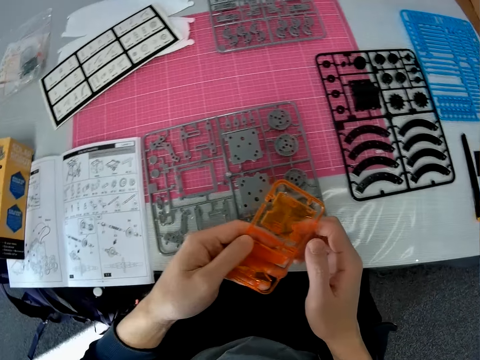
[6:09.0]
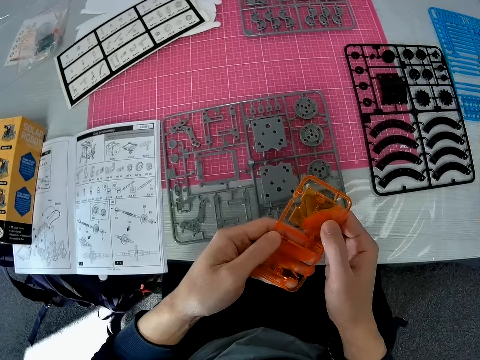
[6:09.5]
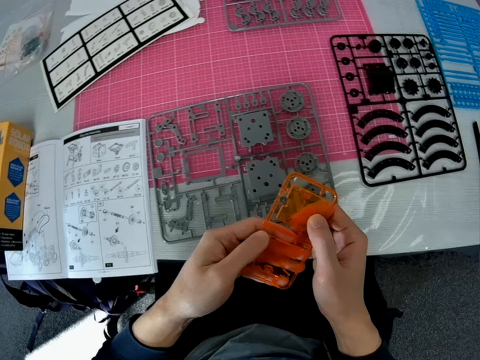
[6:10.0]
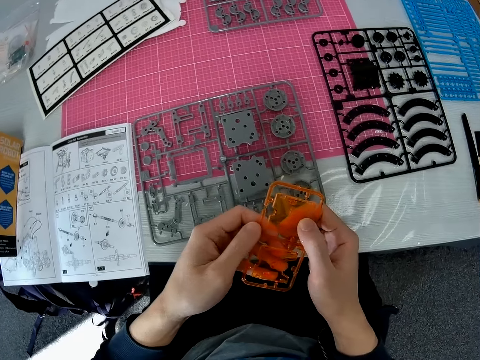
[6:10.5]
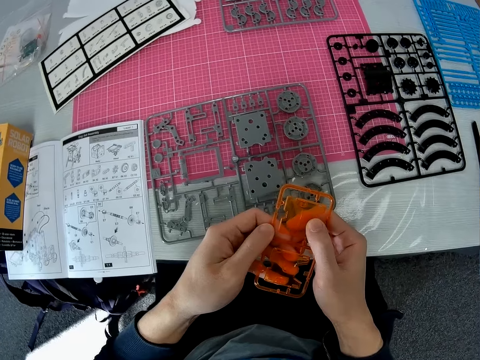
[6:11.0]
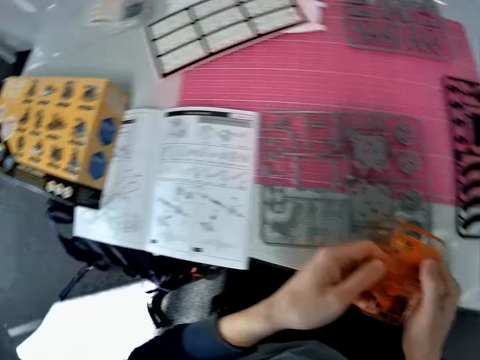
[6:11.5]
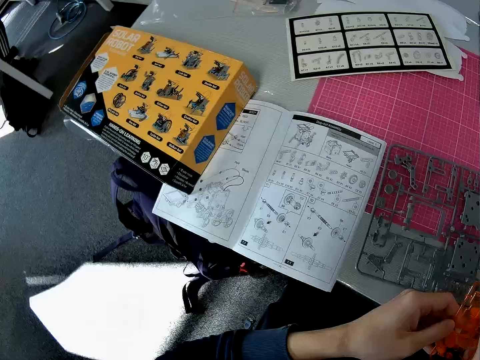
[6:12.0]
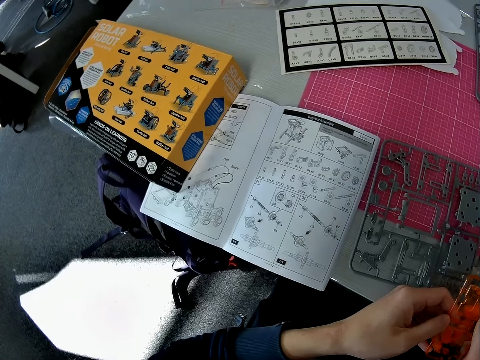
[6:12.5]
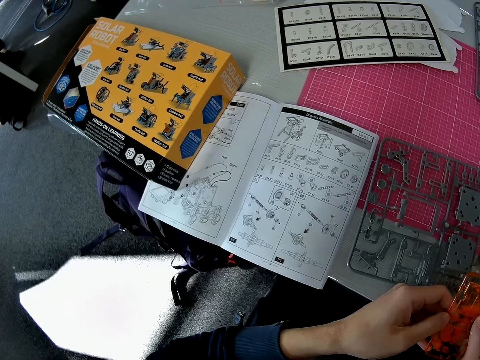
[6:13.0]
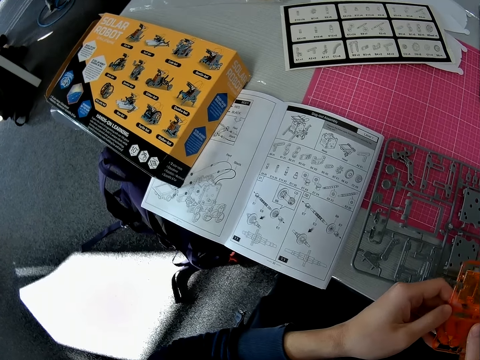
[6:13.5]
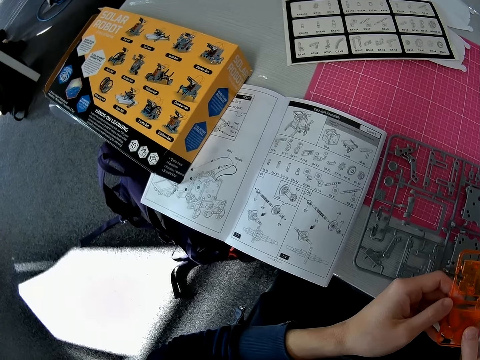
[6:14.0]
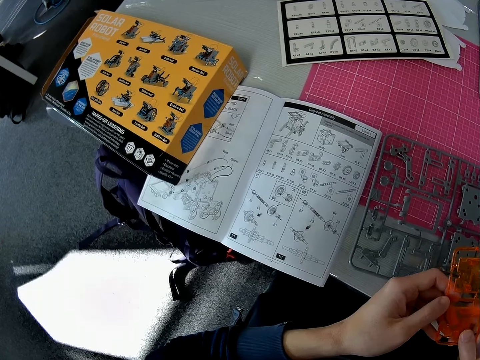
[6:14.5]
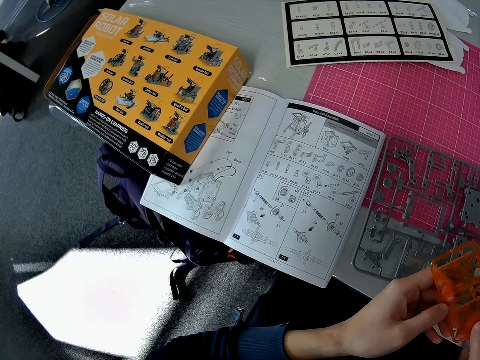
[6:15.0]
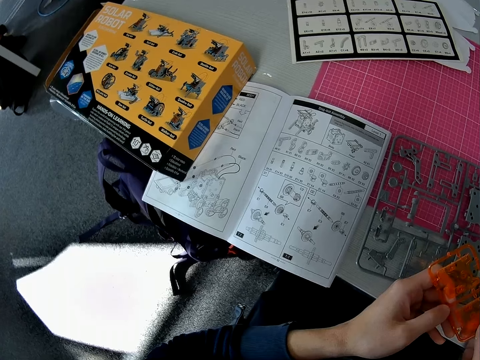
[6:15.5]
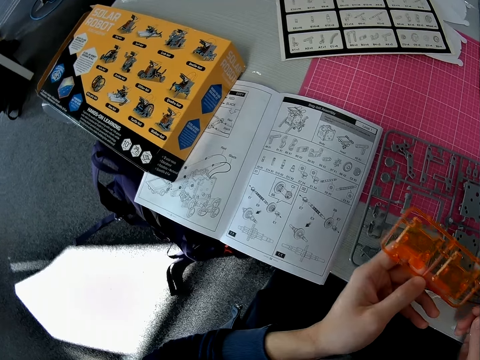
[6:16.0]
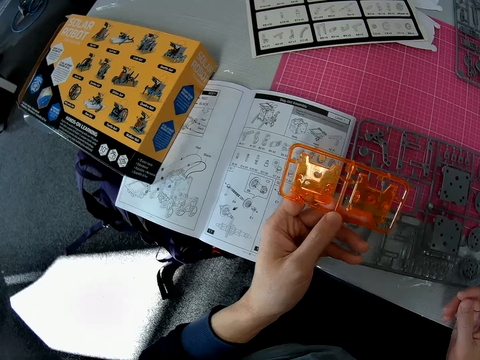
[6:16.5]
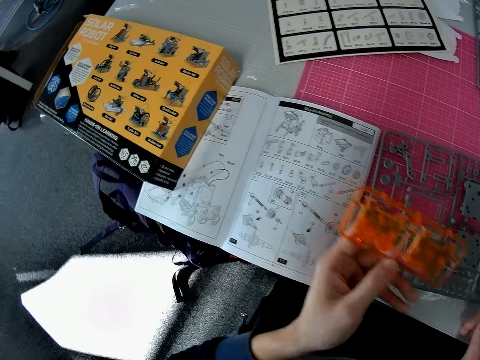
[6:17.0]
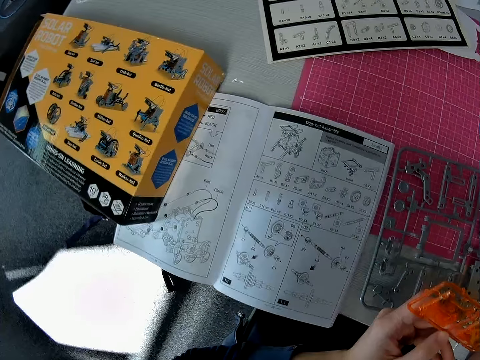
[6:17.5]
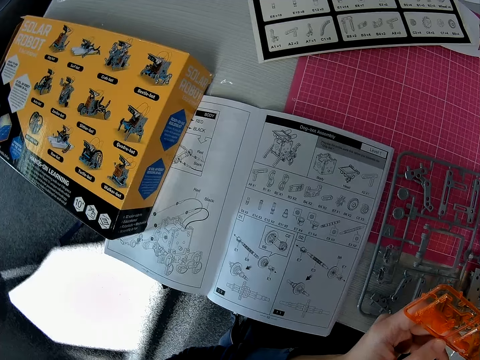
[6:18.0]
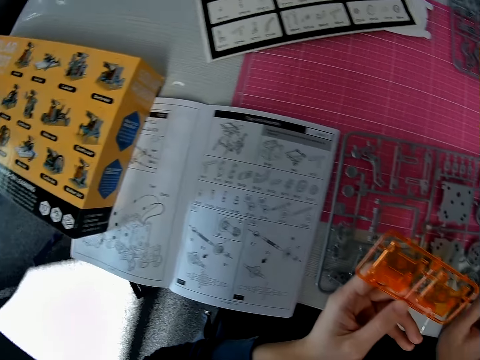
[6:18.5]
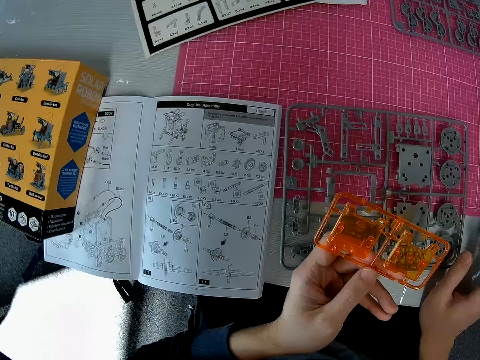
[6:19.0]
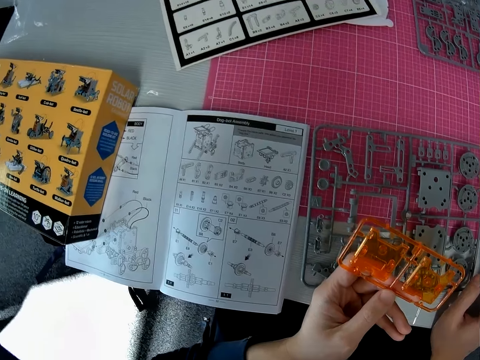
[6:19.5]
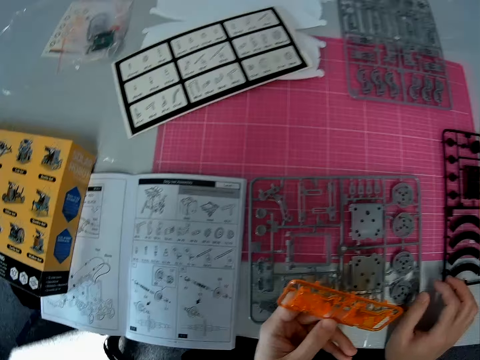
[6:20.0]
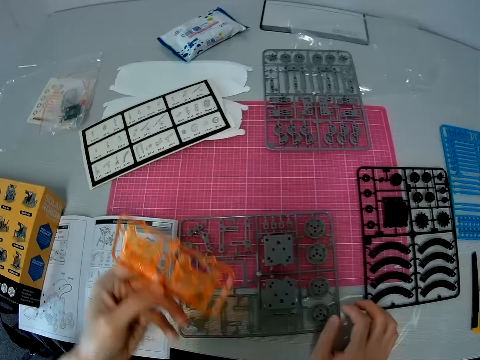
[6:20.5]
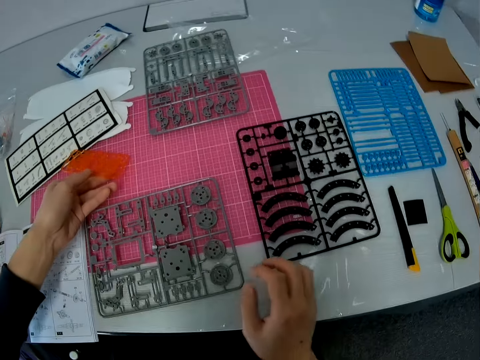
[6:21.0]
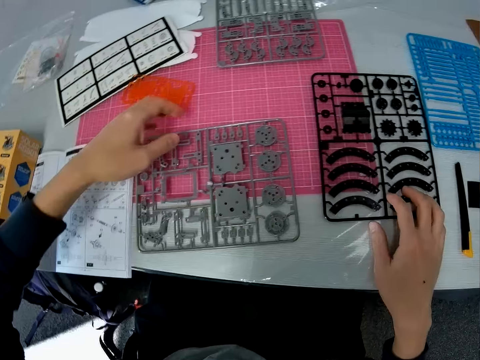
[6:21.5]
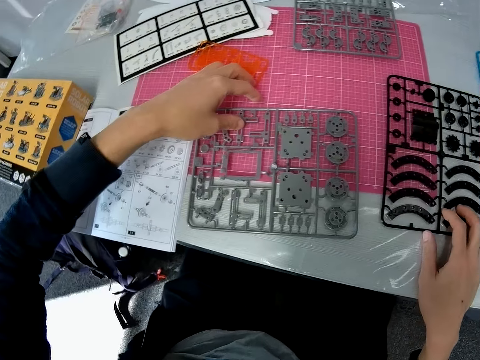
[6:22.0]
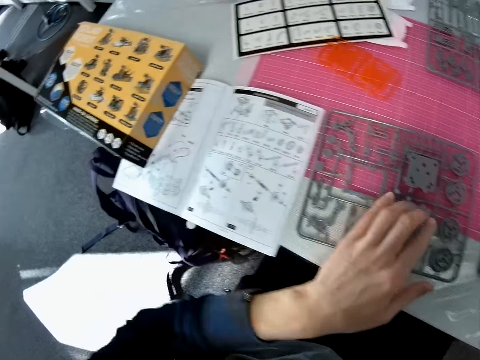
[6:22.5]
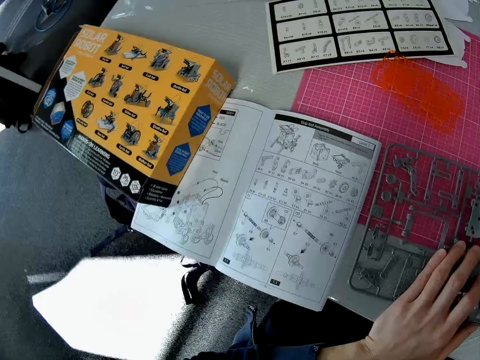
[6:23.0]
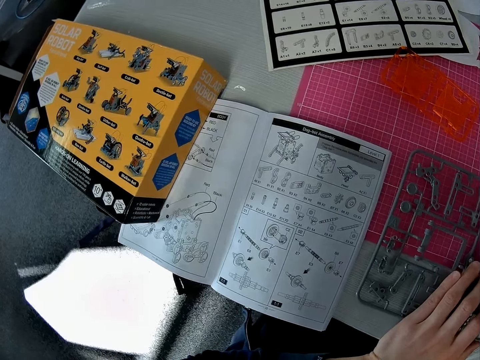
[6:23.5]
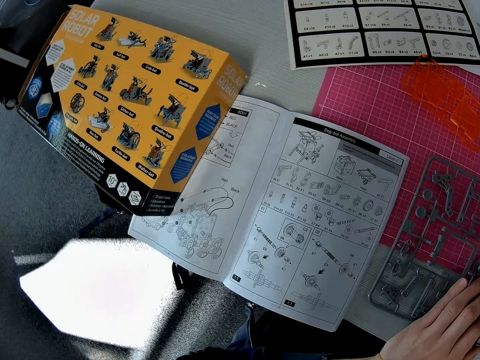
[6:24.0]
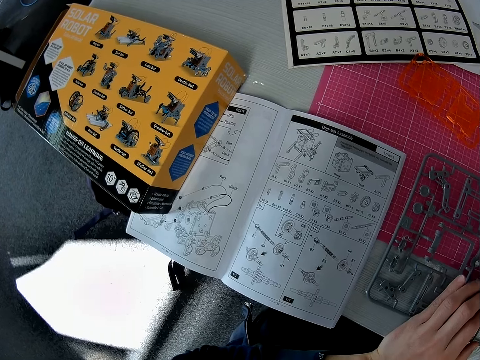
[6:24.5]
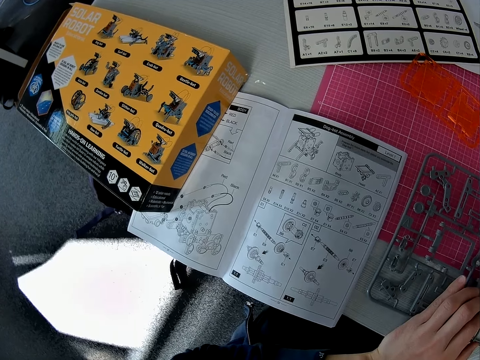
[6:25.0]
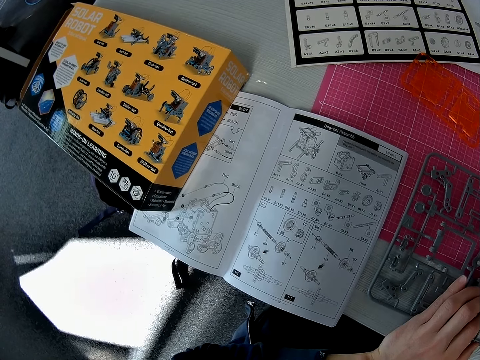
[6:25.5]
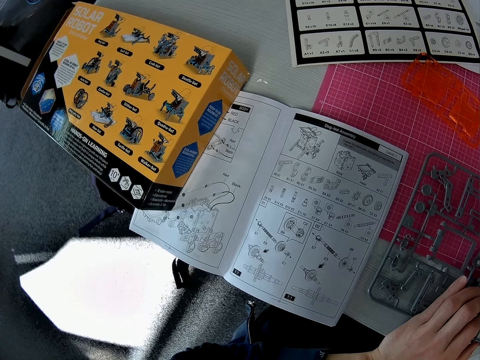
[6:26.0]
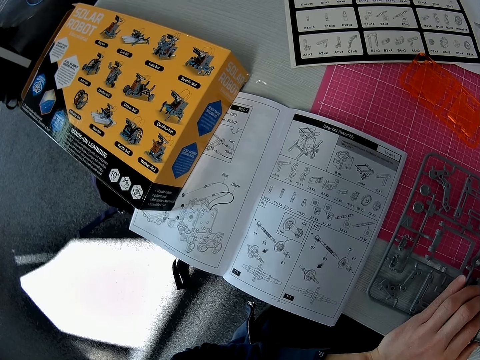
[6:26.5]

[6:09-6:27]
The camera wearer holds the solar robot model part with a hand. They look around the room. They flip the solar robot model part on a hand. They look at the solar robot book manual on the table. They put down the solar robot model part on a cutting mat. They hold the solar robot model part on the cutting mat. They look at the solar robot book manual on the table.

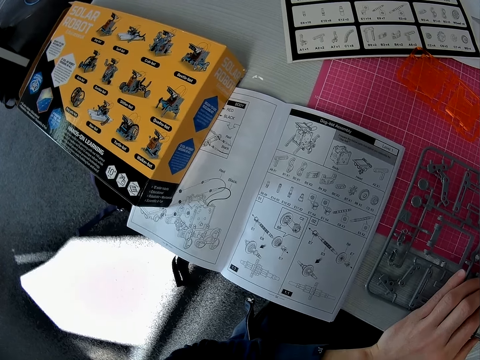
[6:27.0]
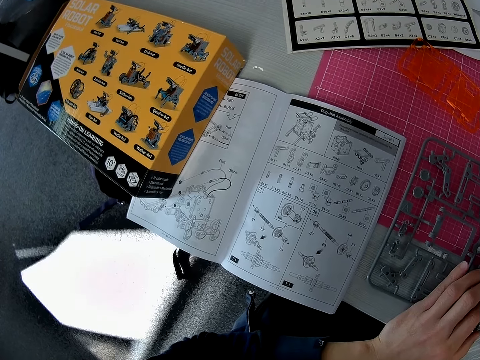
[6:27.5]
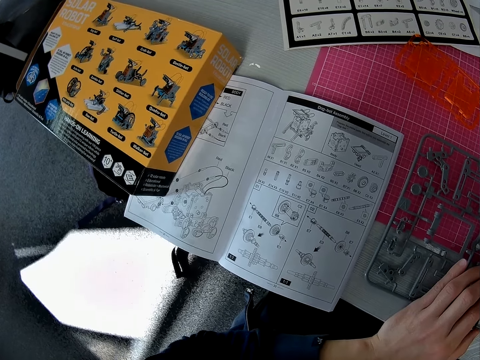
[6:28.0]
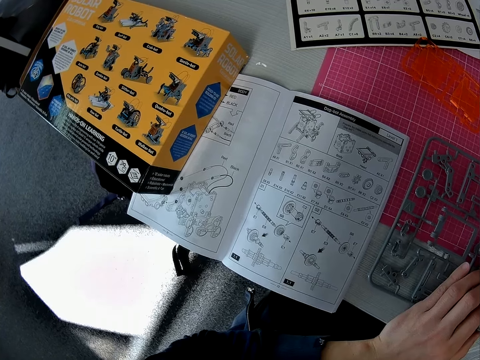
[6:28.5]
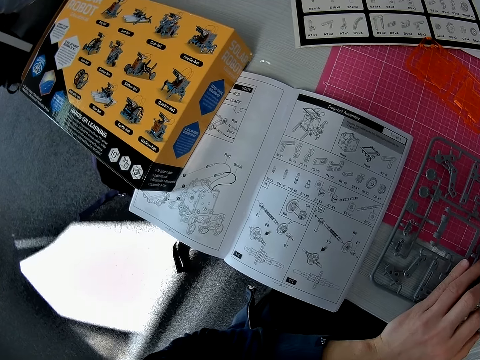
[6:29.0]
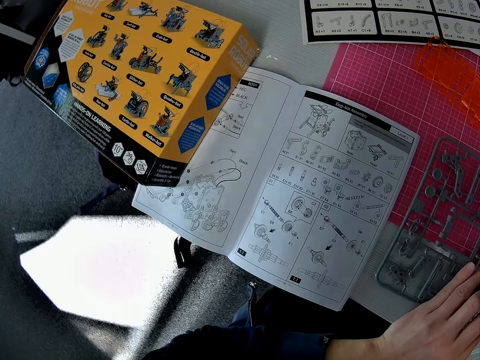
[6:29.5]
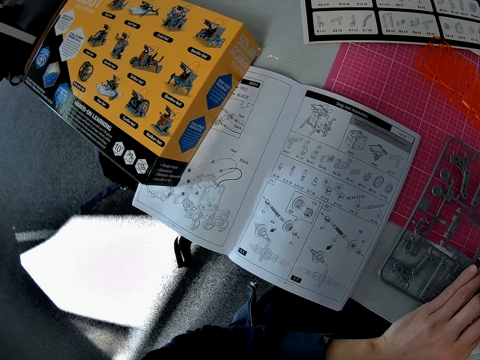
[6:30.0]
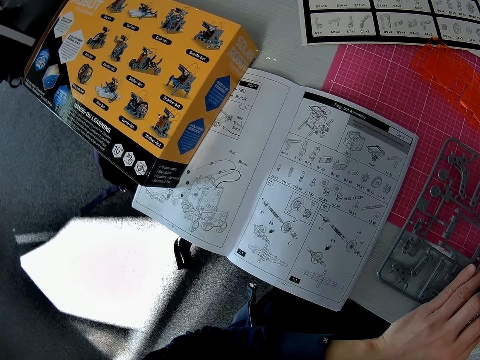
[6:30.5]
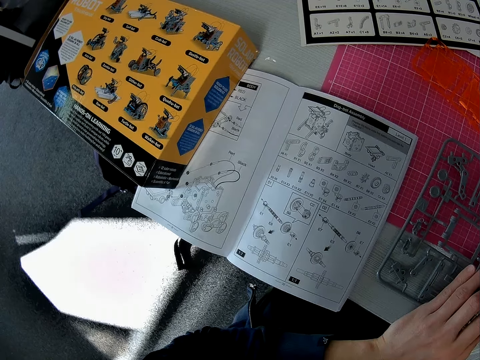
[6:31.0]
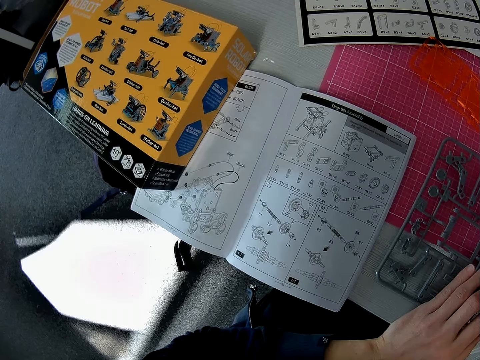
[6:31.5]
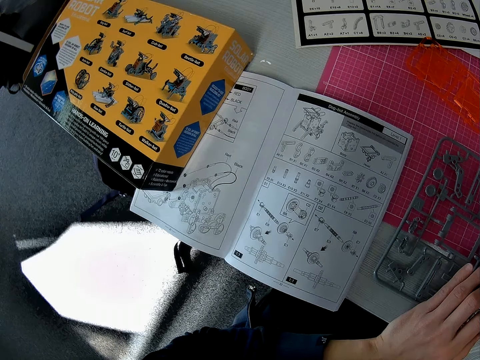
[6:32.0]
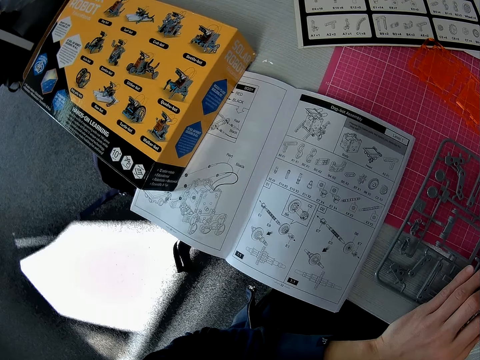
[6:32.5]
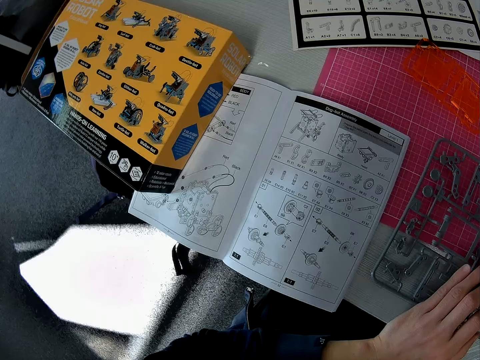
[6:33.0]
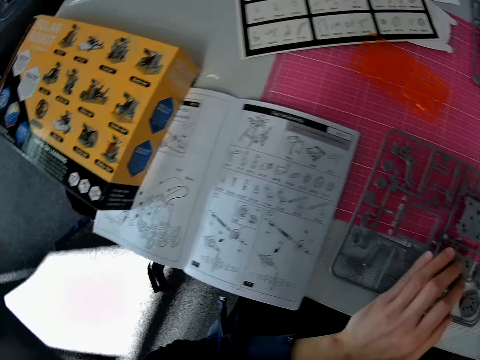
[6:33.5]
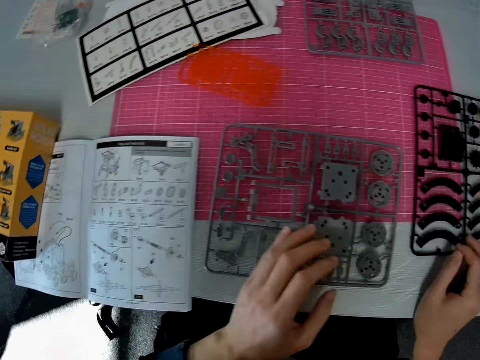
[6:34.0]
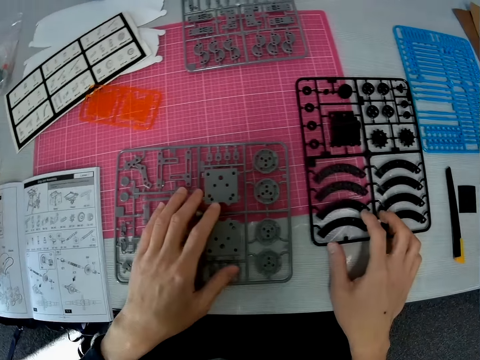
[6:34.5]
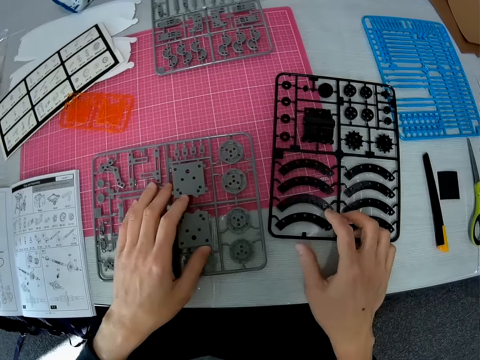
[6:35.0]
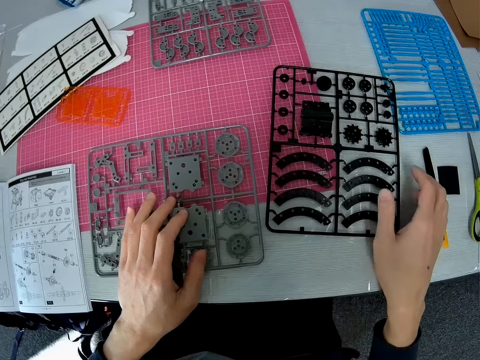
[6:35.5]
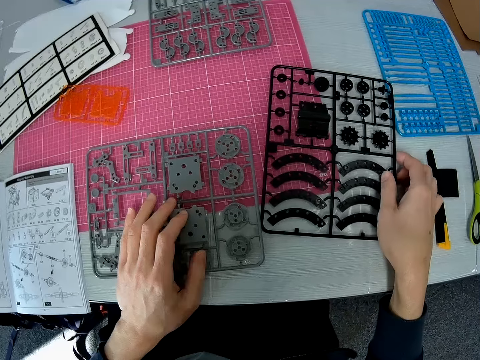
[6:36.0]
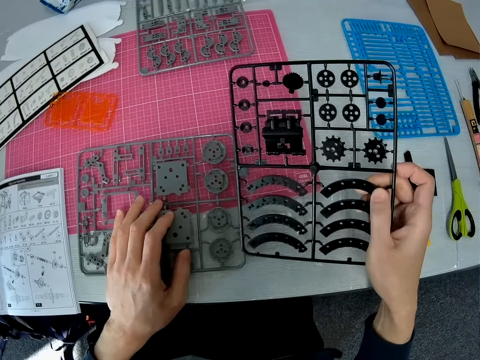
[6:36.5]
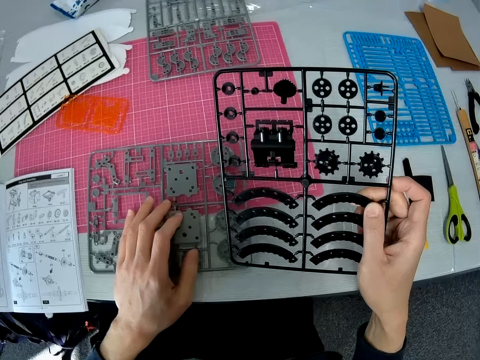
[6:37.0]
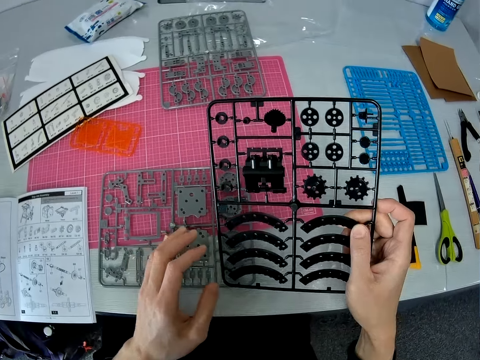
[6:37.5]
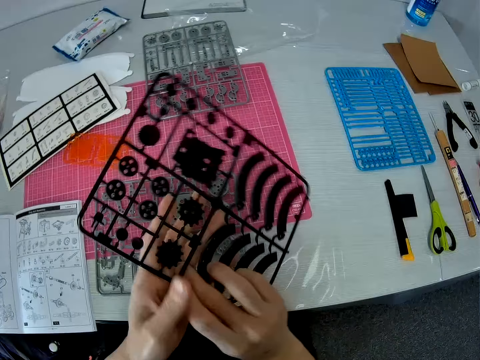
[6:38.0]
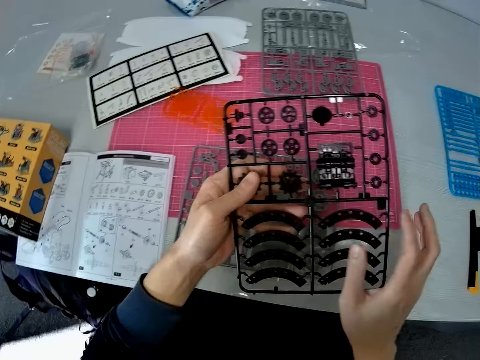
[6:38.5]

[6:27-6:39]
The camera wearer moves solar robot model parts on a cutting mat. They pick up the solar robot model parts on the cutting mat. They flip a solar robot model part on a hand.
